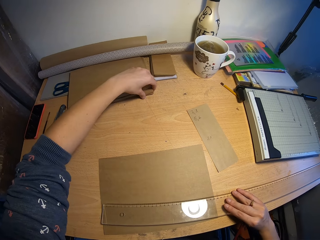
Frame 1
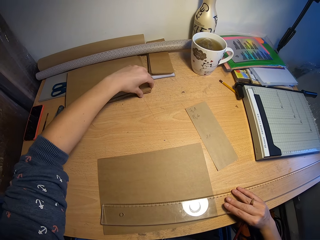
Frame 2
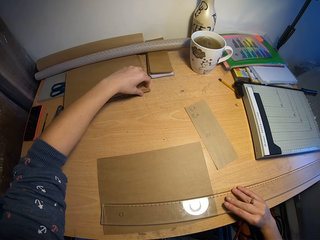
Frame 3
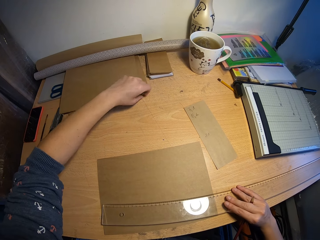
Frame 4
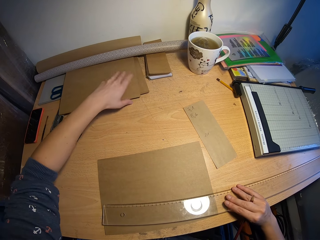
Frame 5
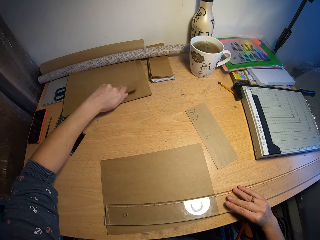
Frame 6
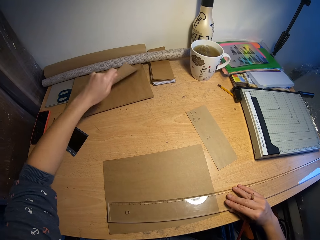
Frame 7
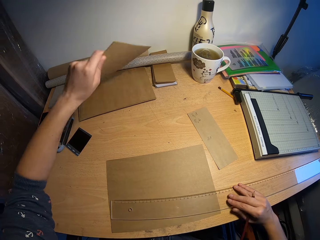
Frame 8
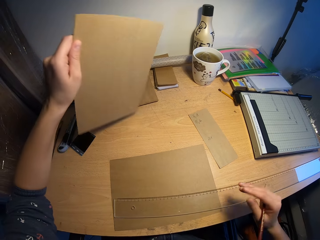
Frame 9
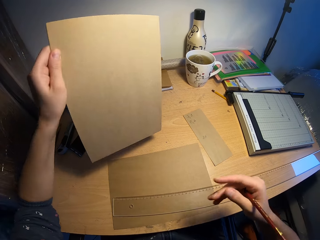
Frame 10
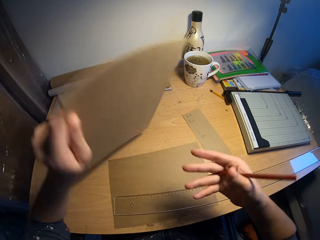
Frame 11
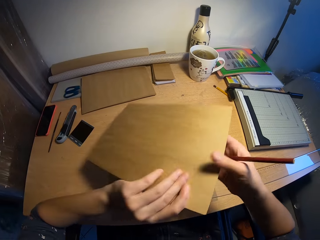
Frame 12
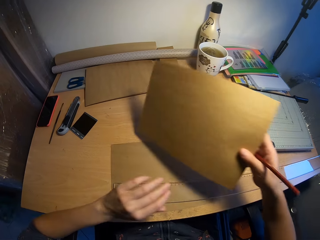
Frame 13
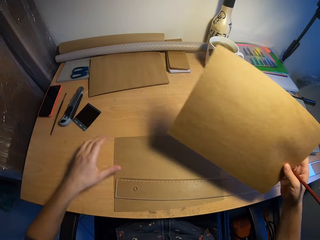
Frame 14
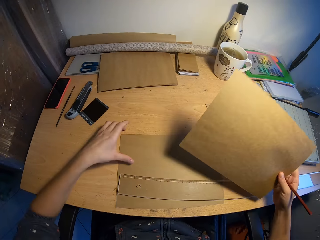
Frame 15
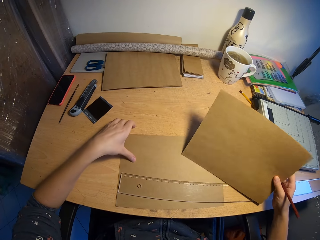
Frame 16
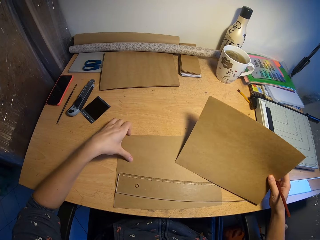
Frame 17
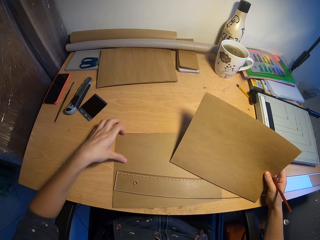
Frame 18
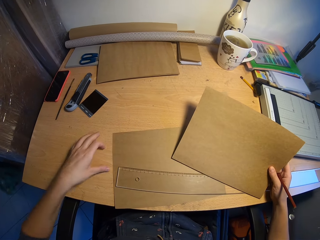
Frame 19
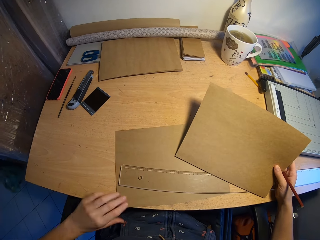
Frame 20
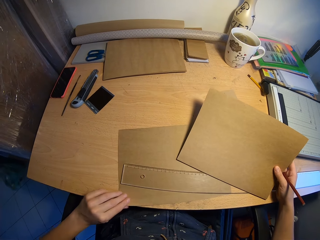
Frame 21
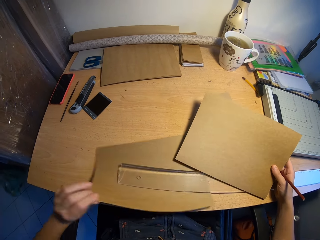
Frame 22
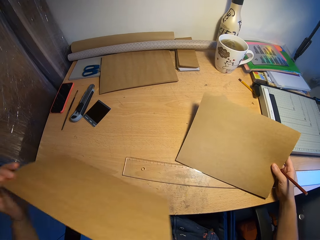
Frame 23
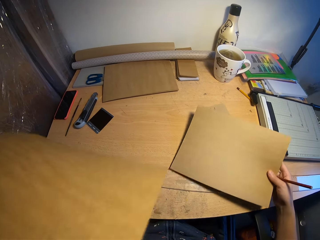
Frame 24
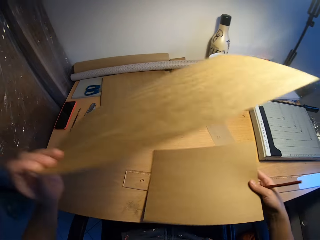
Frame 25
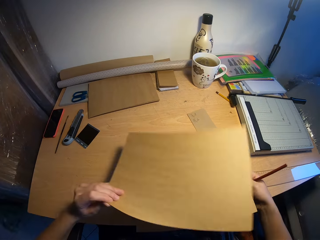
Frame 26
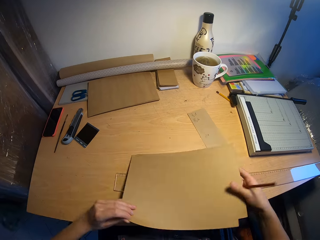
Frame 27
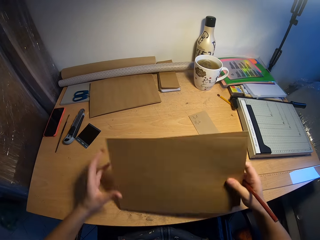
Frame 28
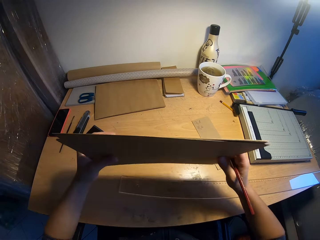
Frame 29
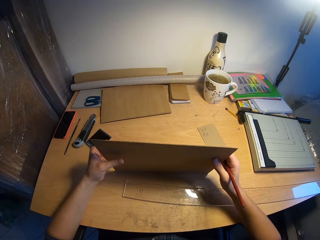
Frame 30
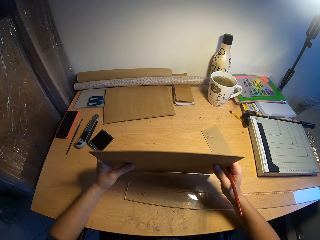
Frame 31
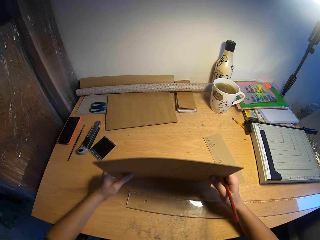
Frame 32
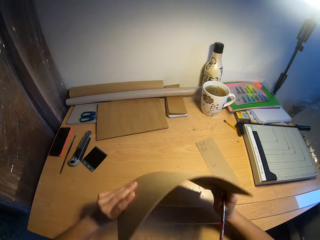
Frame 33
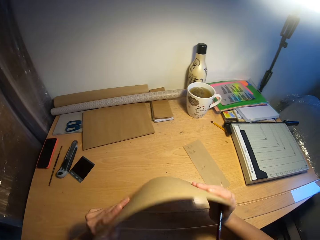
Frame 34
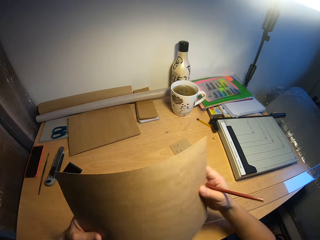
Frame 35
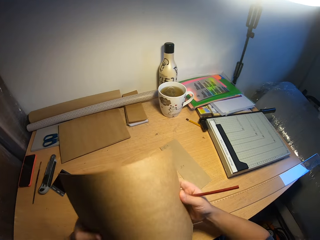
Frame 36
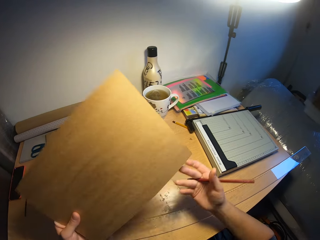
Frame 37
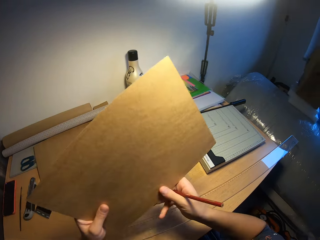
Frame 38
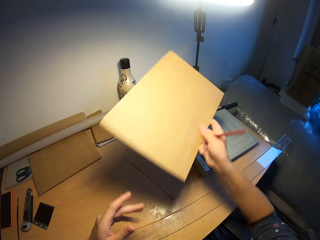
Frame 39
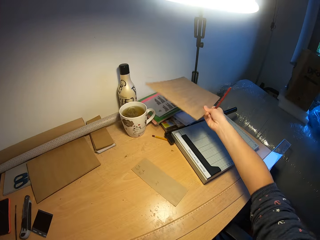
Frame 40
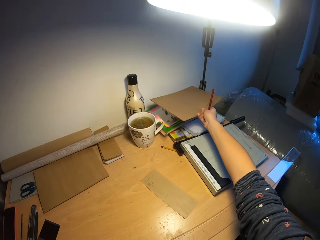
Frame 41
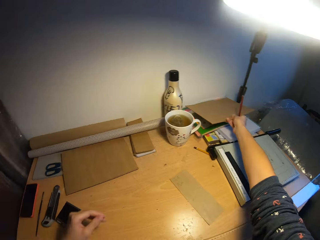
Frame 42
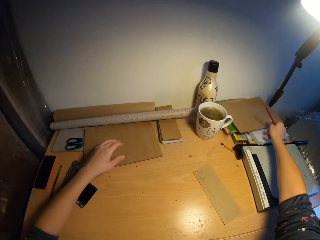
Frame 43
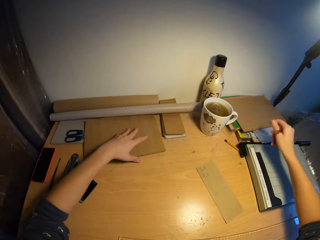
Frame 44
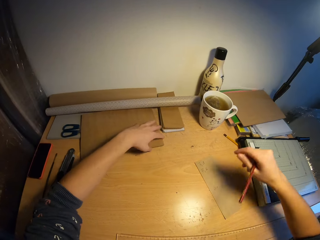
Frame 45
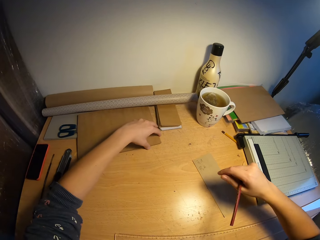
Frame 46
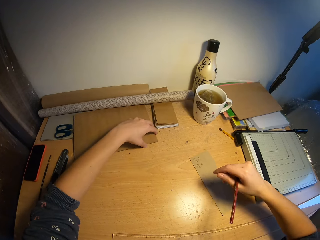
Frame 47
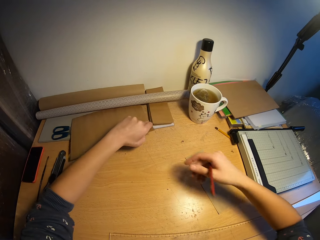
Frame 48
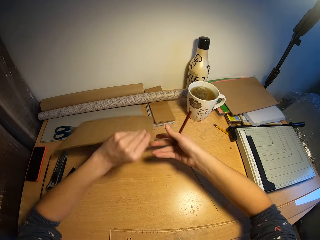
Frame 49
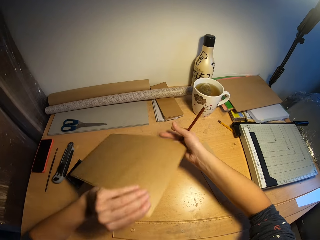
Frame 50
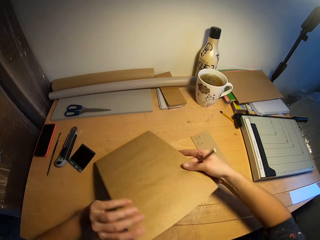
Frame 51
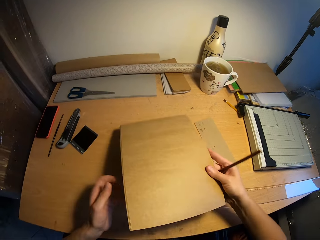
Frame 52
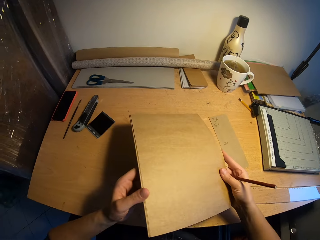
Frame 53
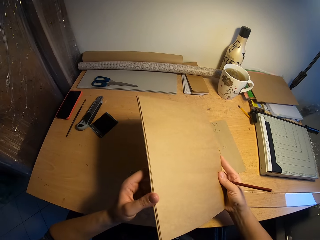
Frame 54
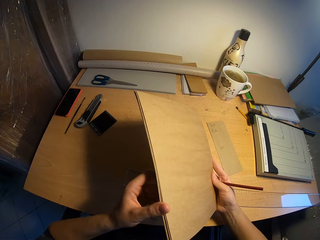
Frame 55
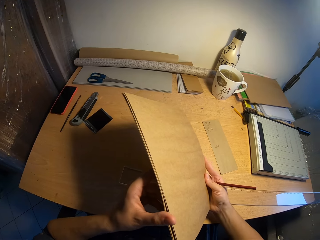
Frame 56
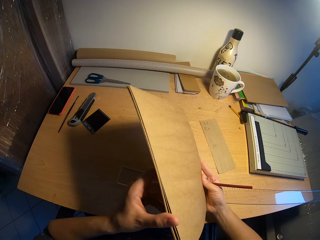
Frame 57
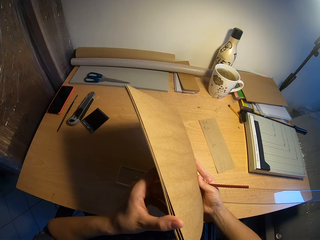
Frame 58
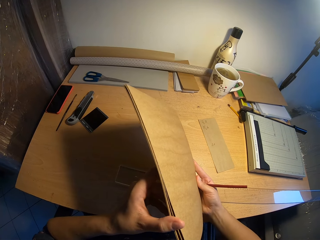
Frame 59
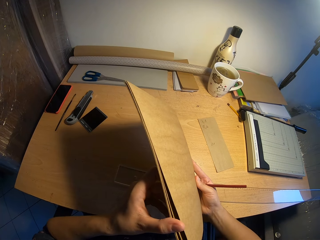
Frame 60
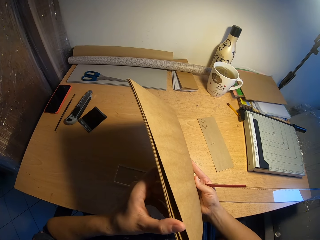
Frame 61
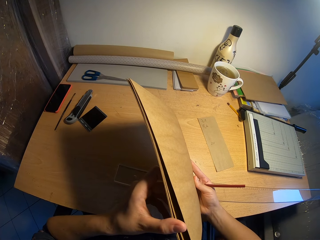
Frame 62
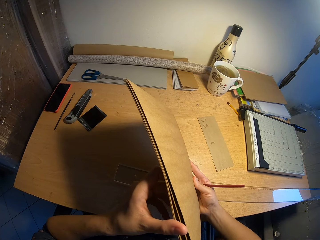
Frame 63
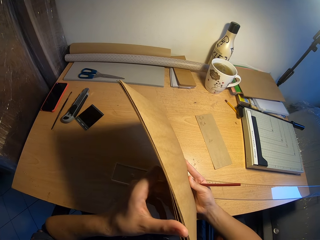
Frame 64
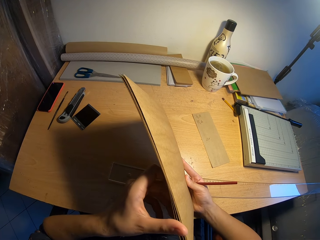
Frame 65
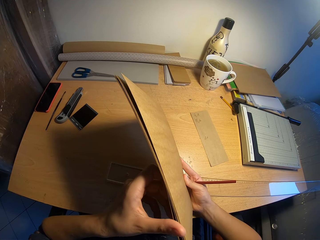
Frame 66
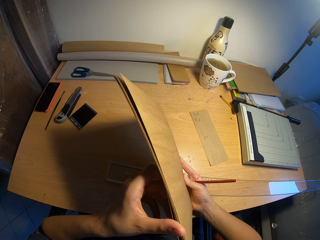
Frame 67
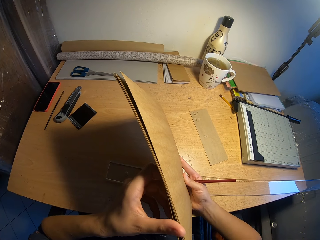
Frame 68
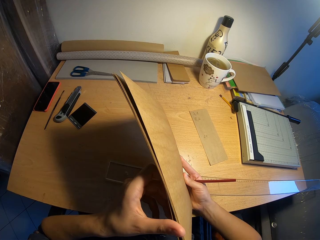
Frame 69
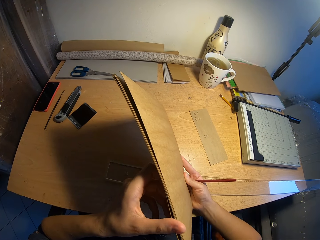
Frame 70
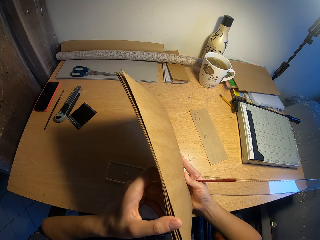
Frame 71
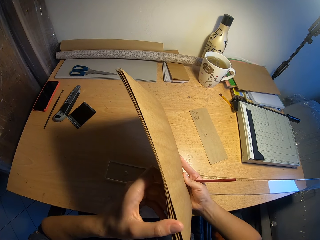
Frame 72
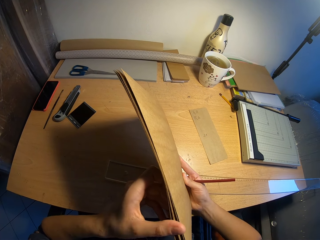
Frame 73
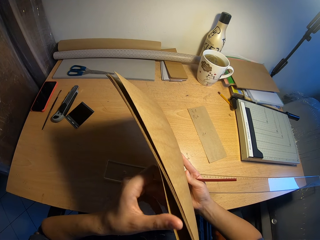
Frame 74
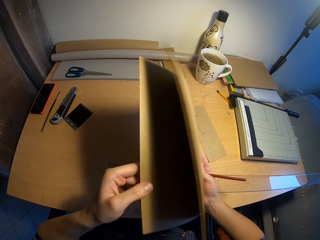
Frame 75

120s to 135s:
The camera wearer picks up the brown paper from the stack of brown papers on the table with his left hand. He passes the brown paper from his left hand to his right hand. He places the brown paper in his right hand on the table. He picks up the brown paper beneath the ruler on the table with his left hand. He carries a piece of paper. He places the brown paper in his left hand on the brown paper in his left hand. He hits the brown papers on the table with his hands. He holds the papers together. He bends the brown papers in his hands. He drops the brown papers on the table with his right hand. He picks up the stack of brown papers from the table with his left hand. He passes the stack of brown papers from his left hand to his right hand. He checks the stack of brown papers in his right hand with his left hand. He samples the papers.

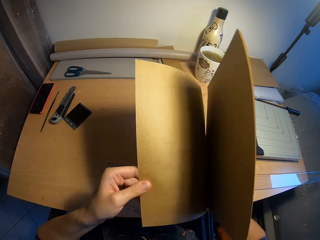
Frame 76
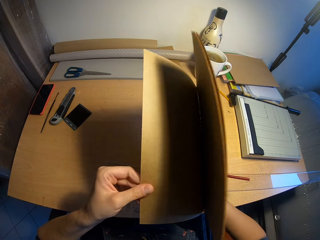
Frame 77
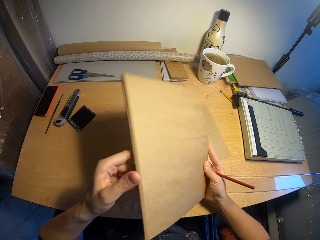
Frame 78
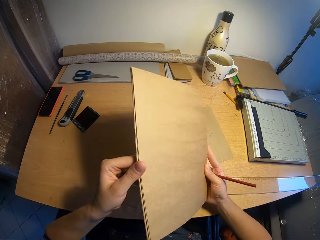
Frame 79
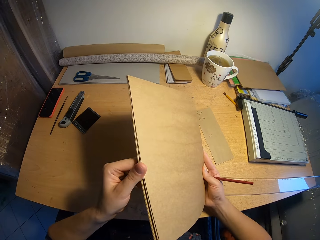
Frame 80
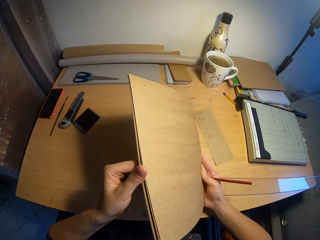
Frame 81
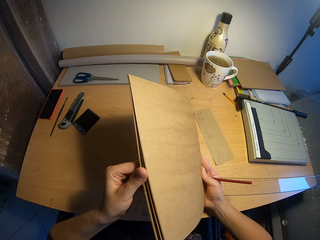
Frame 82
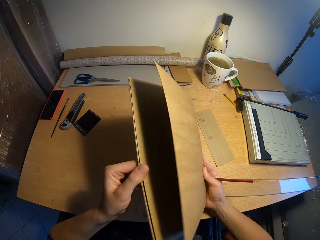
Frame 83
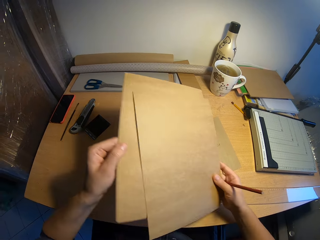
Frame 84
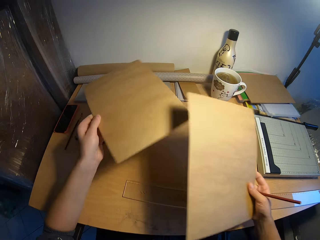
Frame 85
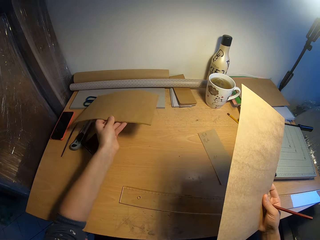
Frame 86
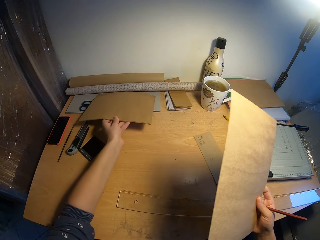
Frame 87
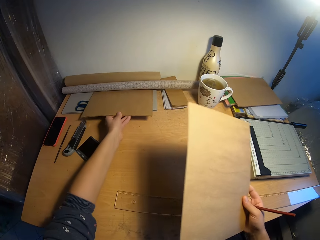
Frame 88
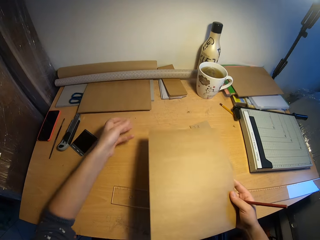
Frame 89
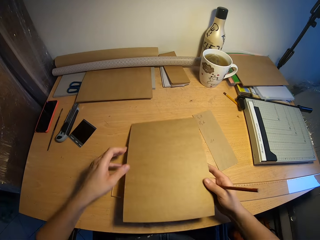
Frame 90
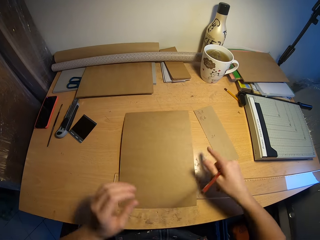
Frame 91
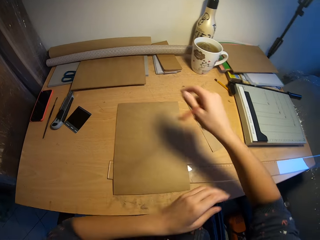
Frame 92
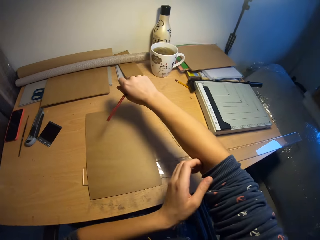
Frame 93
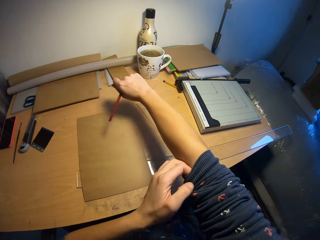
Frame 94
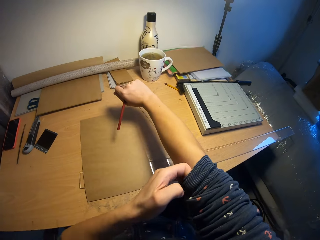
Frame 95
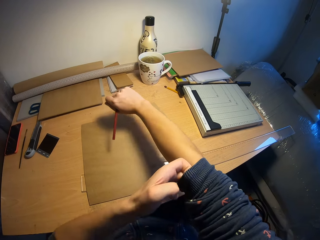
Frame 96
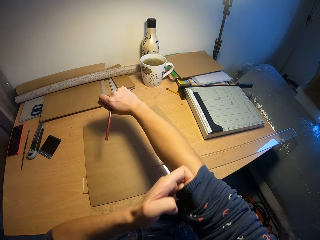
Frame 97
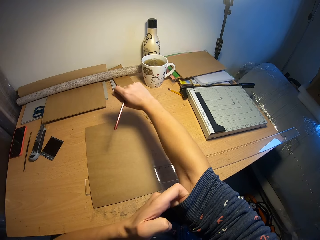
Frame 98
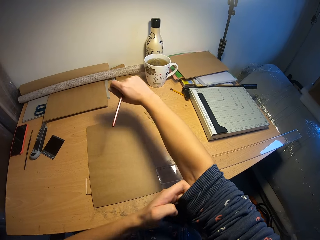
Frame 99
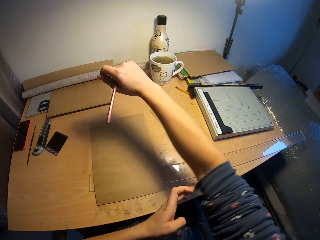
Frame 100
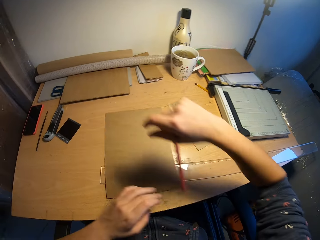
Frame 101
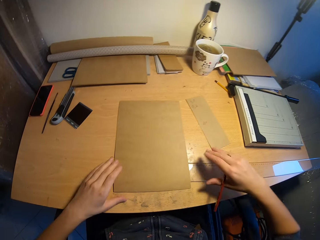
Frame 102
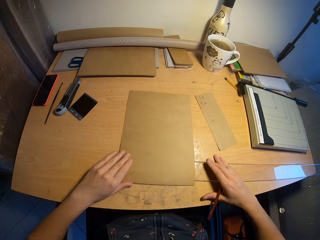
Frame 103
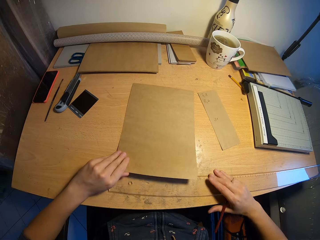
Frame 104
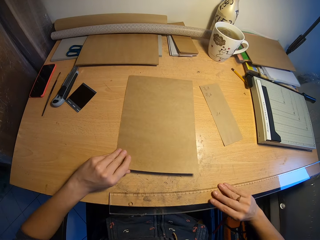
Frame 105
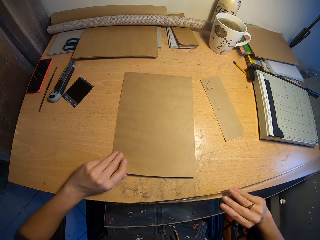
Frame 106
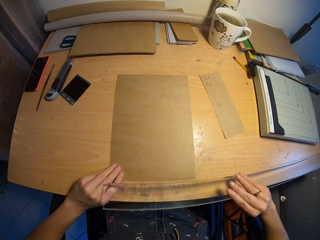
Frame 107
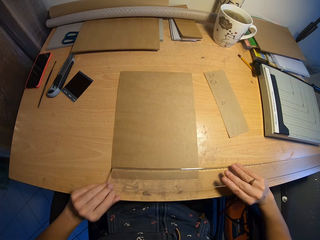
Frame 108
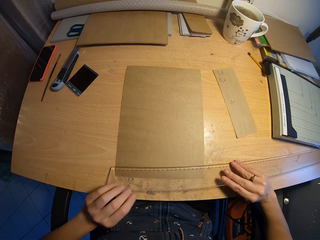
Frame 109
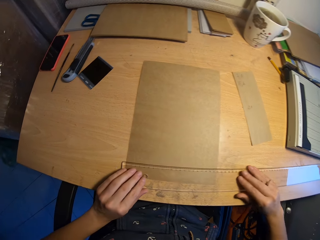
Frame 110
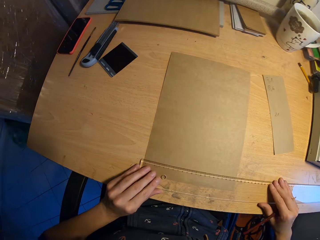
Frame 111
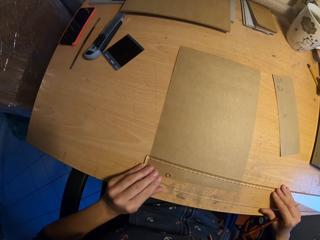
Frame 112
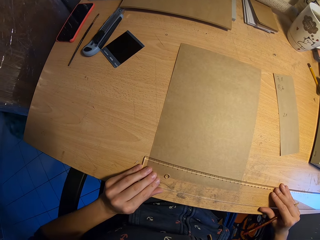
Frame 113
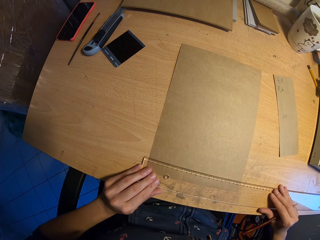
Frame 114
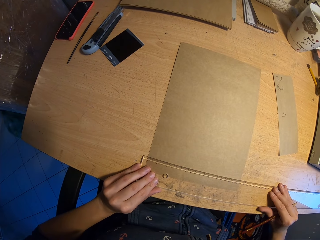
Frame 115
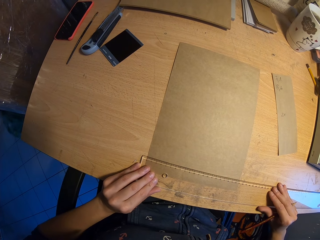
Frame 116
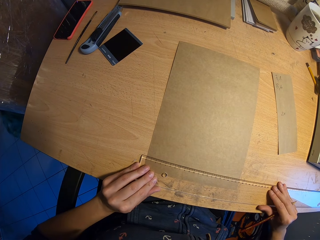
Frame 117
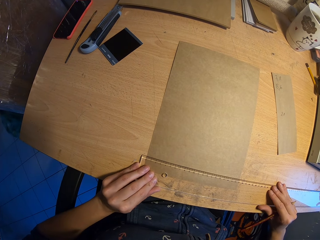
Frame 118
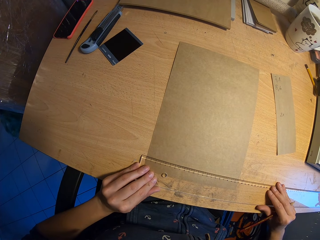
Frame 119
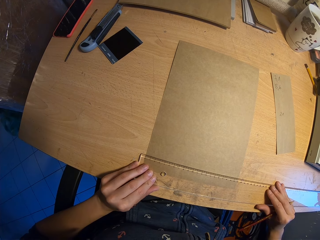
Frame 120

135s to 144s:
The camera wearer removes the stack of brown papers from his right hand with his left hand. He places the stack of brown papers on the table with his left hand. He drops a brown paper on the table with his right hand. He adjusts his sleeve on his right arm with his left hand. He moves the brown paper on the table with his left hand. He picks up the ruler from the table with his right hand. He places the ruler on the brown paper on the table with his right hand. He adjusts the ruler on the brown paper on the table with his hands.
